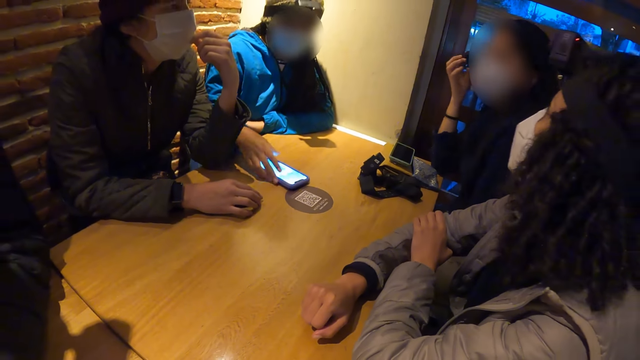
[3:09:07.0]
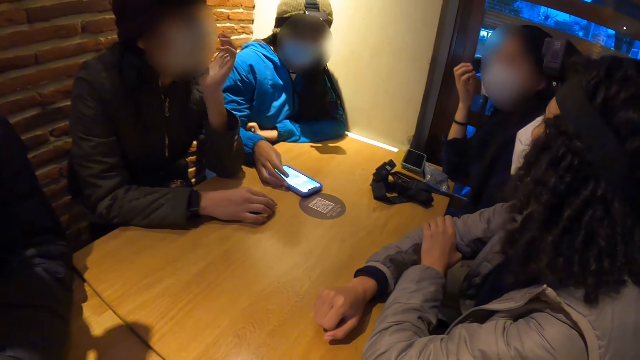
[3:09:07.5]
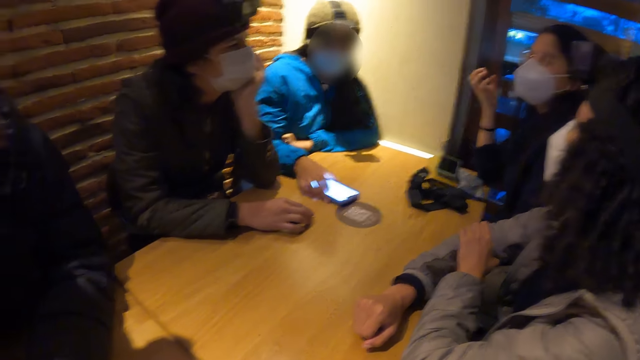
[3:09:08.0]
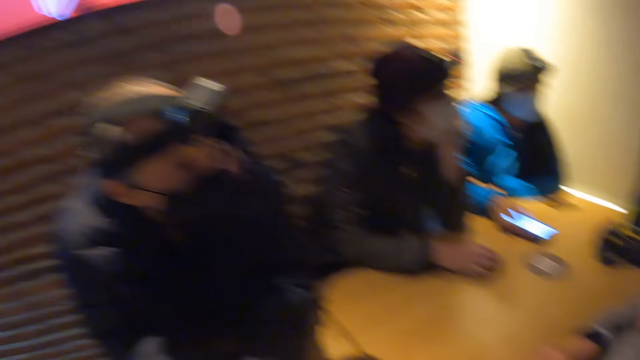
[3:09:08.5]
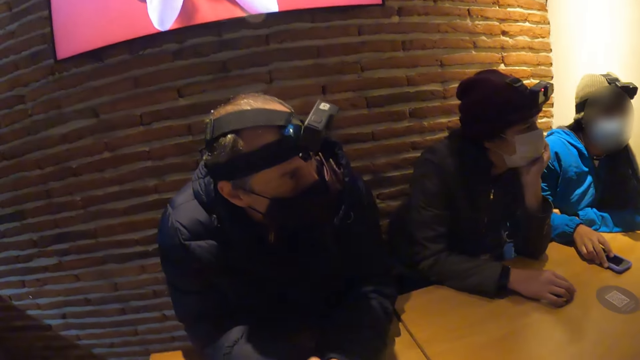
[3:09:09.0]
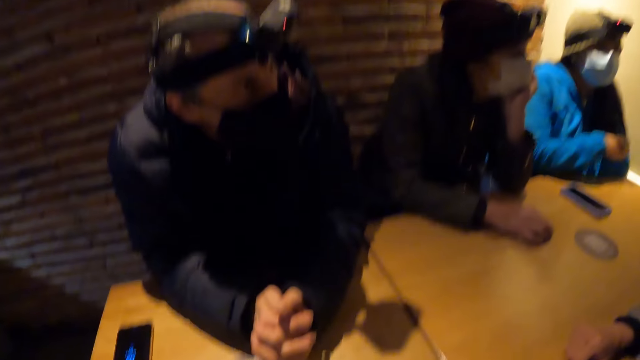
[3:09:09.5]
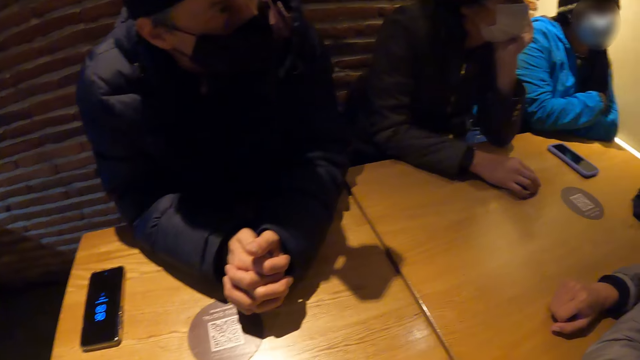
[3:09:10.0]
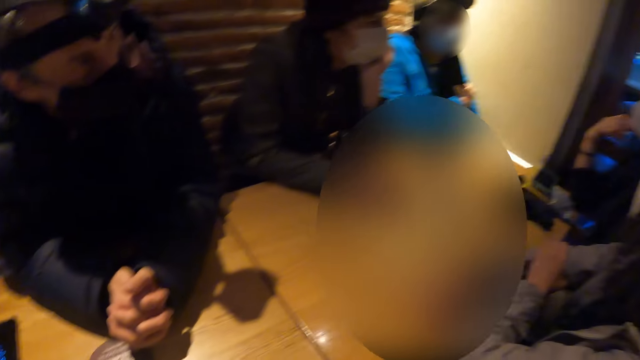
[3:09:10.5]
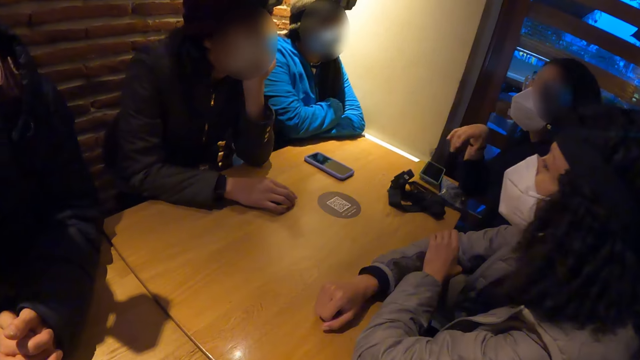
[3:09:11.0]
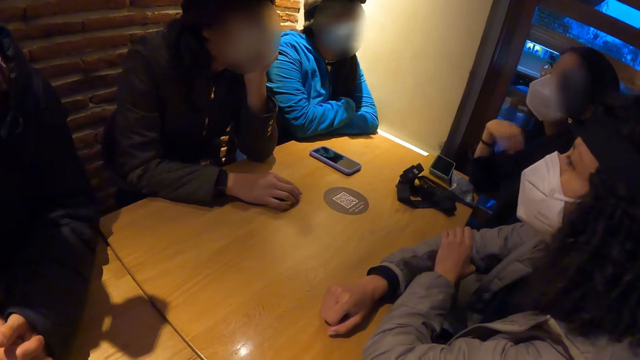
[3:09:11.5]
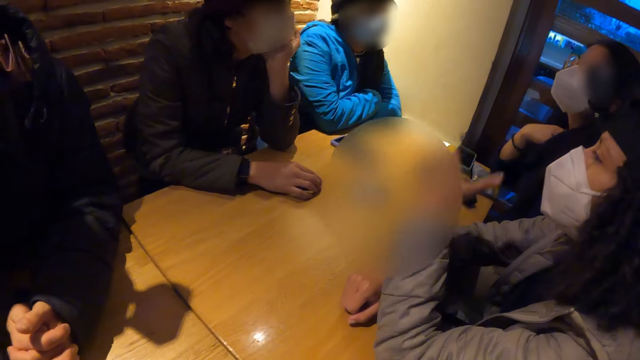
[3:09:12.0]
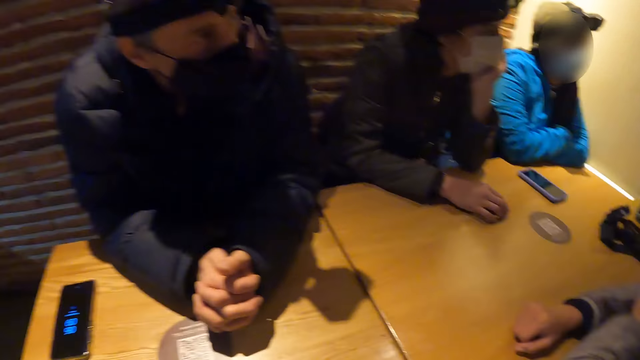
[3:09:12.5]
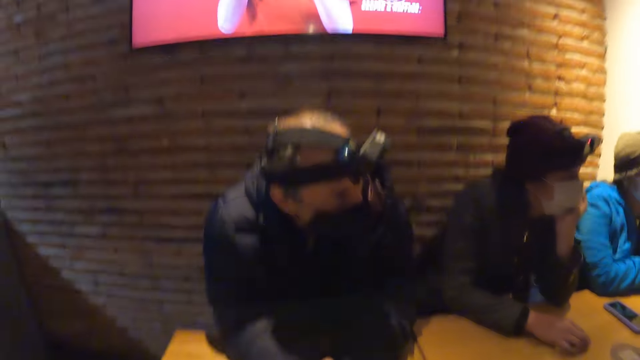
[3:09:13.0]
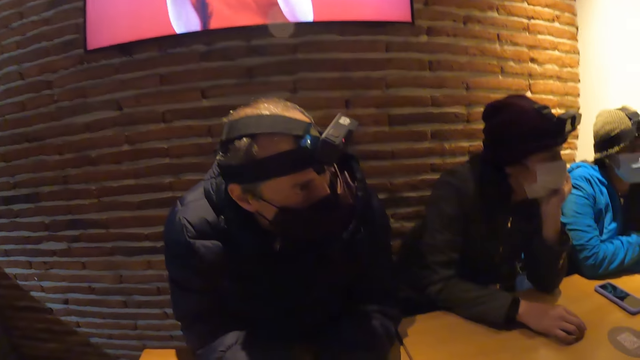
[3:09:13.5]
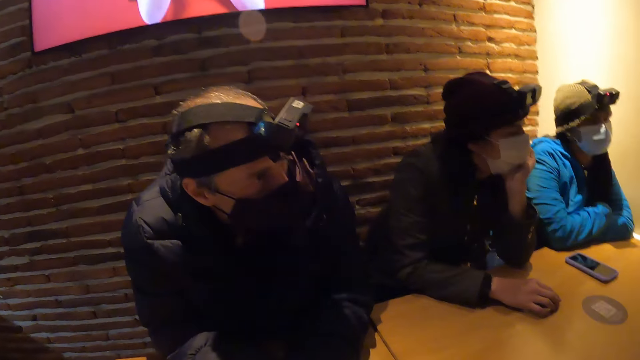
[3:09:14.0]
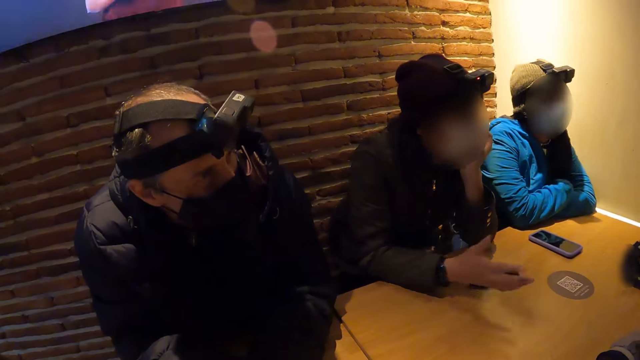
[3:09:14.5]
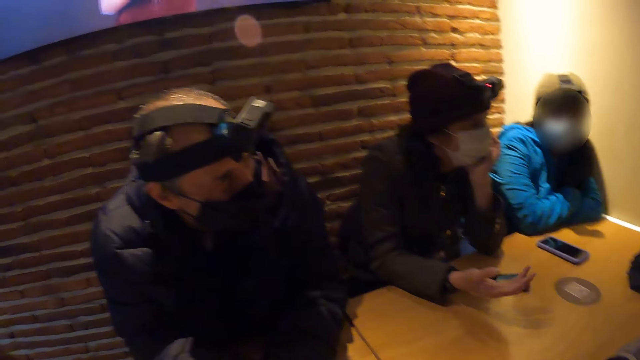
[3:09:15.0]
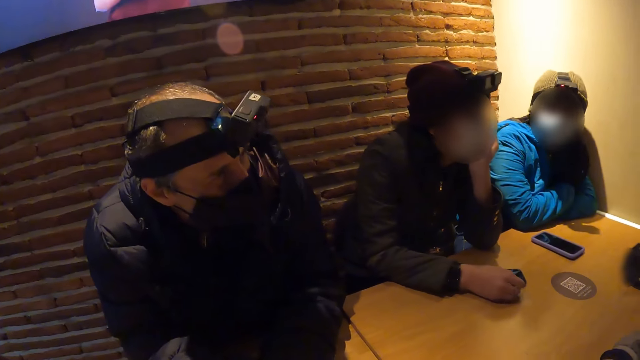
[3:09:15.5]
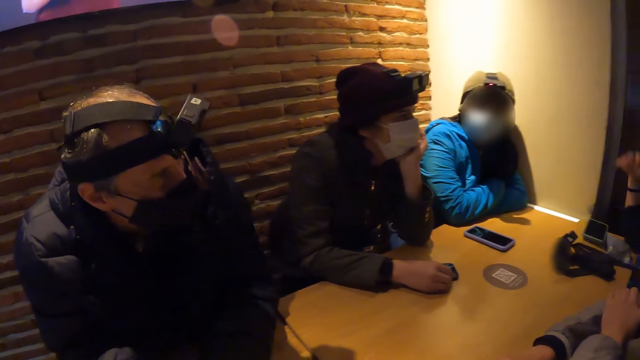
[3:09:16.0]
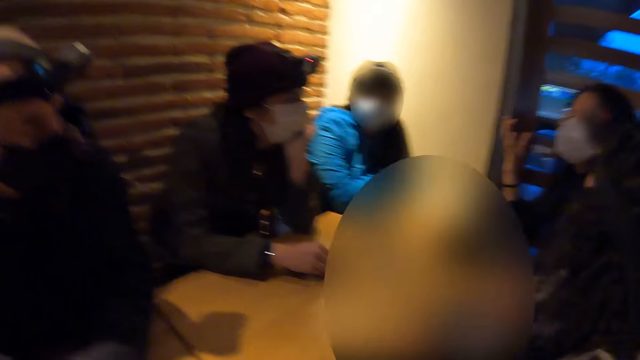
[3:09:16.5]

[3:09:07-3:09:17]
A man scrolls the phone. The camera wearer looks around the room.

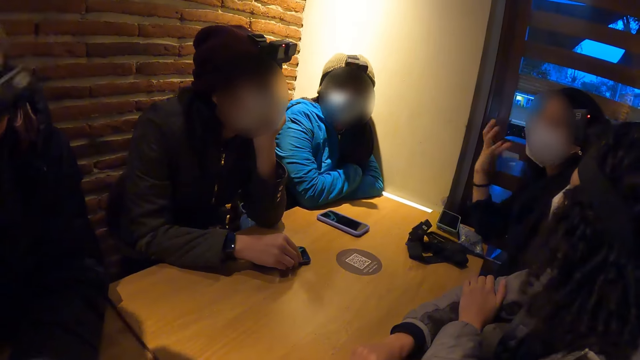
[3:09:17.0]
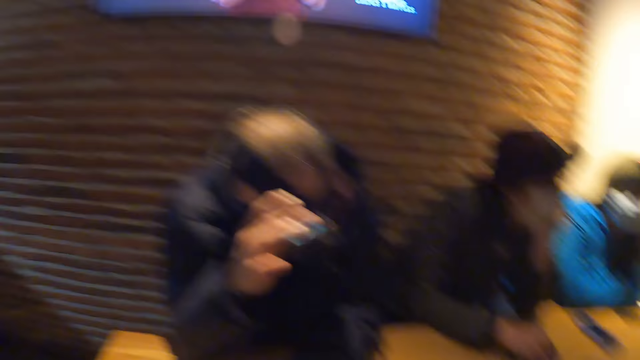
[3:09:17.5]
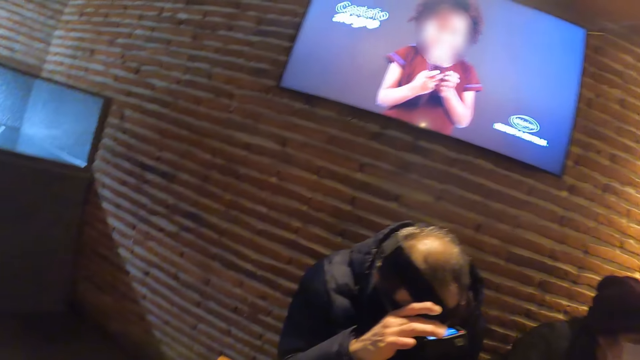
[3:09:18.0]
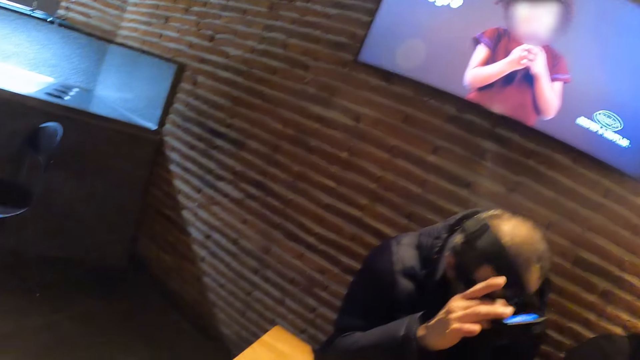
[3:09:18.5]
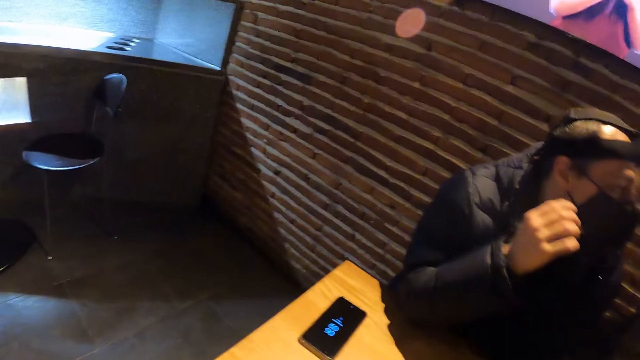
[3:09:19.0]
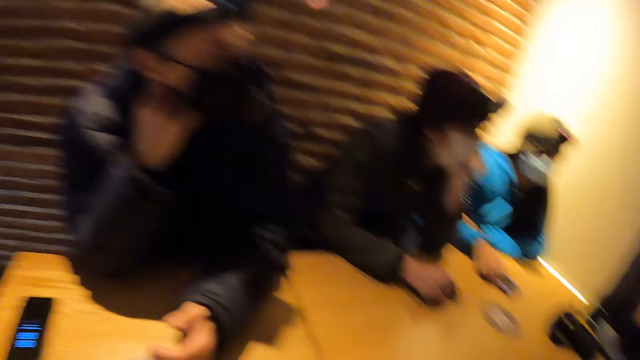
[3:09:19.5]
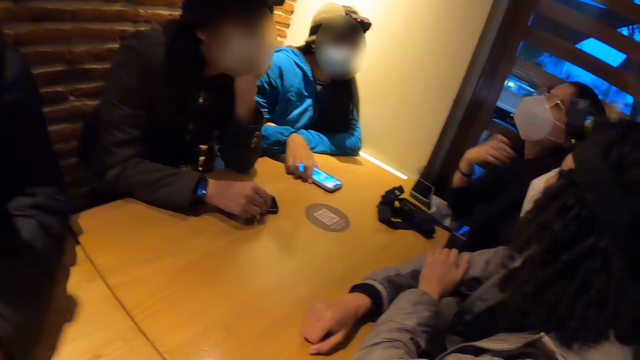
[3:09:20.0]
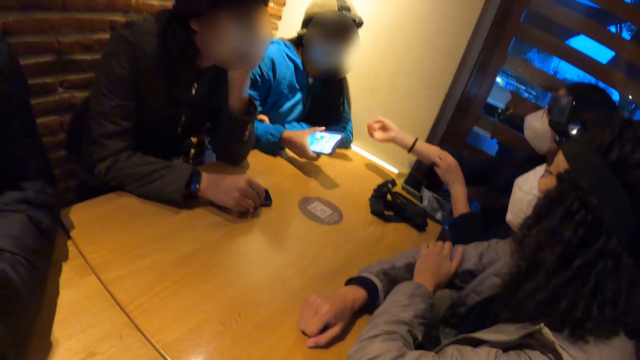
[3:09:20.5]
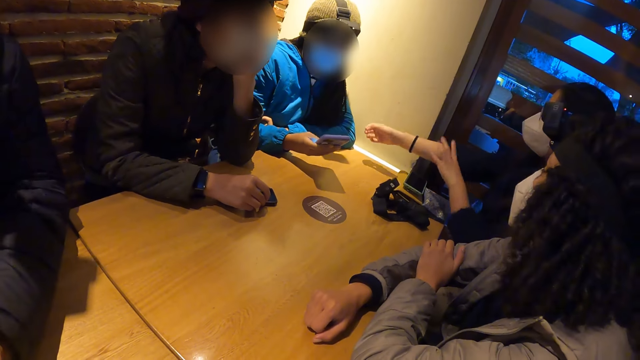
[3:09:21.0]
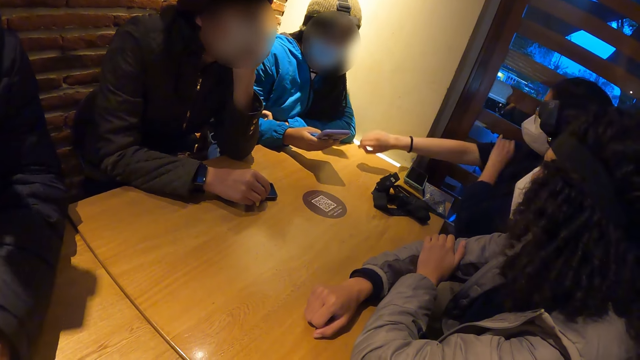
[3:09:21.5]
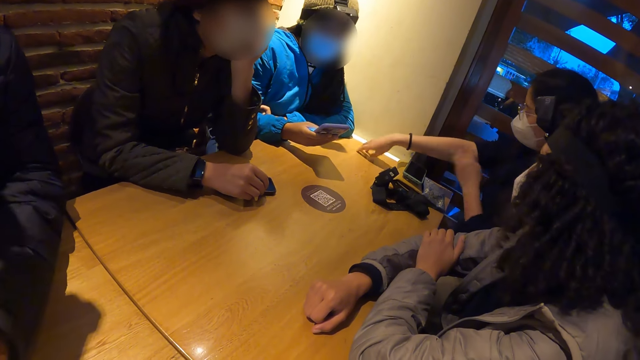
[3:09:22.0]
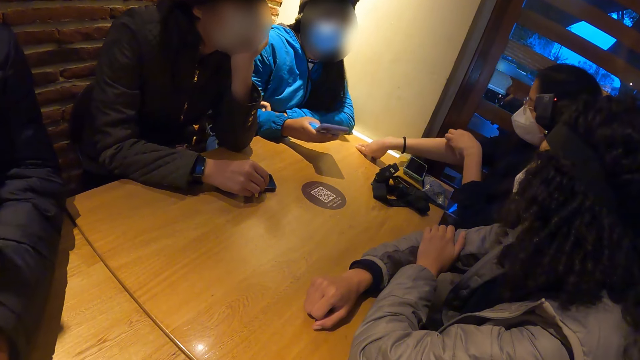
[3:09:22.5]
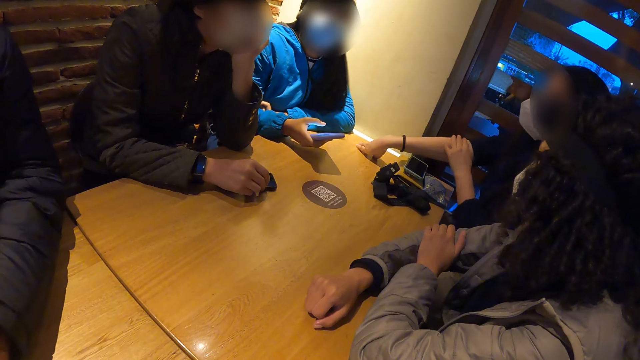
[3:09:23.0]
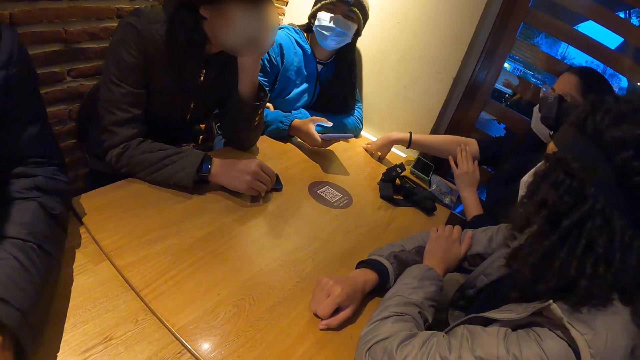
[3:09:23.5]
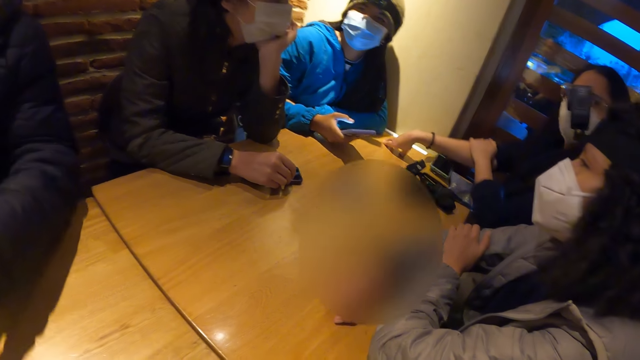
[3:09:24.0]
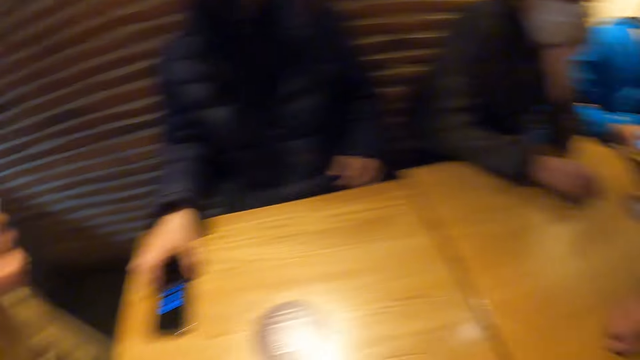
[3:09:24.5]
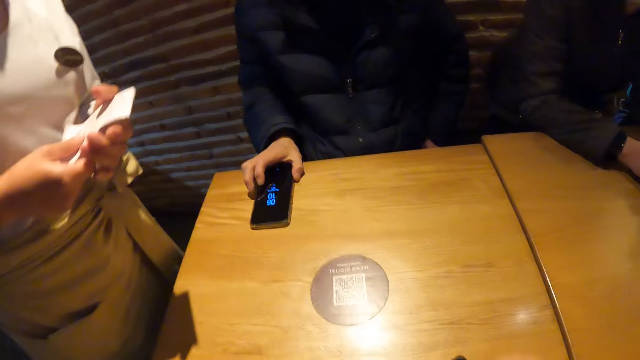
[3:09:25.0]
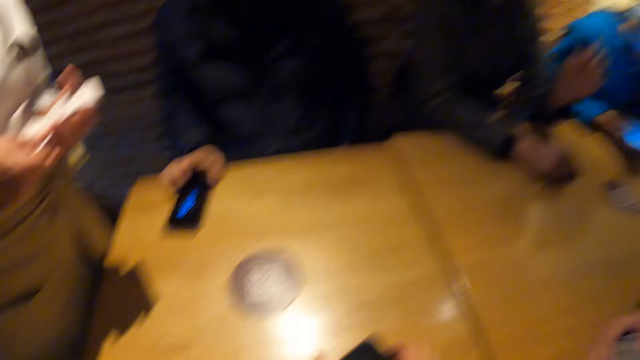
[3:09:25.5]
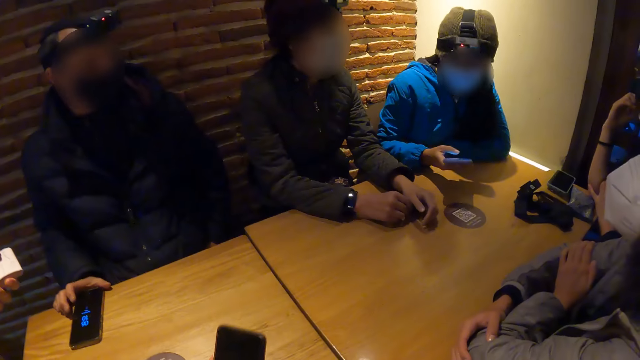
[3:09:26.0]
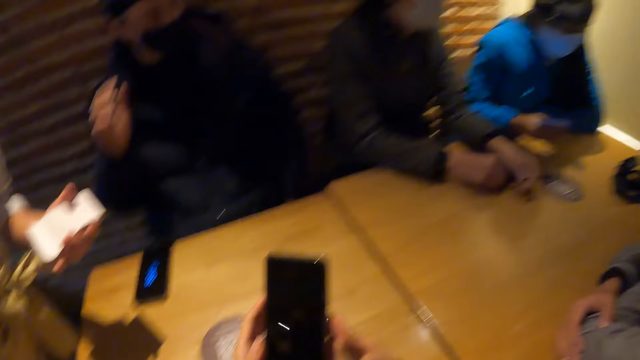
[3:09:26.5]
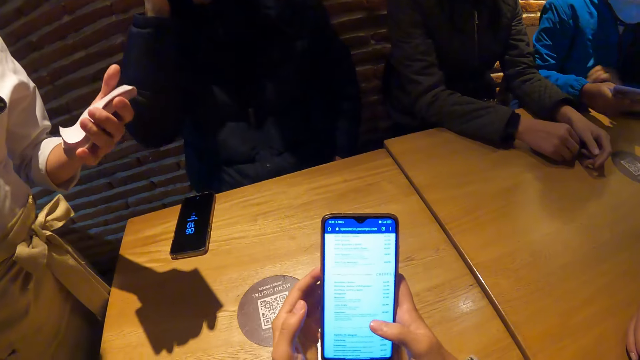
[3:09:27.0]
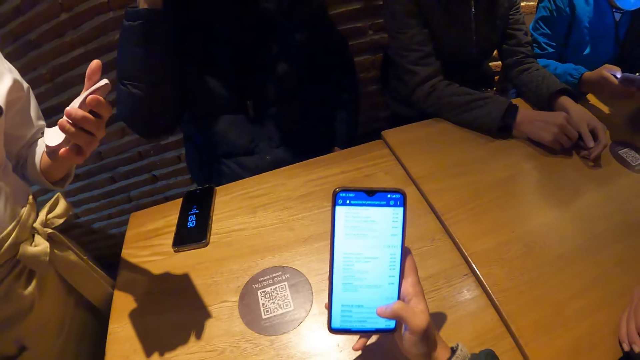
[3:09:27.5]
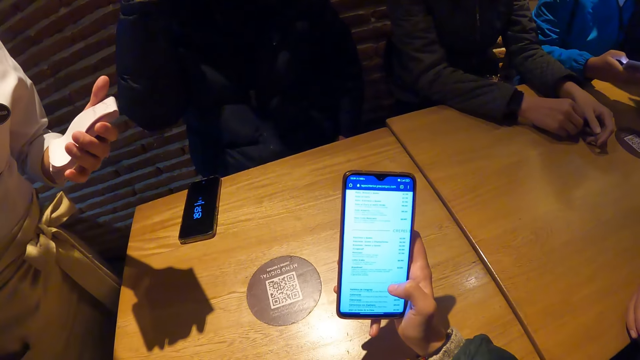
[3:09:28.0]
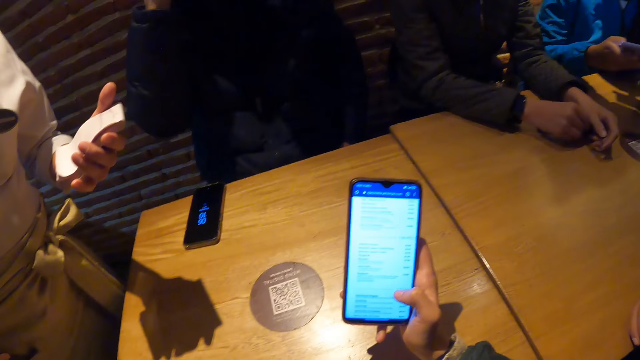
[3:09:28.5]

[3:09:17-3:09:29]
A woman stretches her right hand forward. A person picks up the phone from the table. Another person pulls up the sleeves. The first person looks at a waitress. The waitress walks close to the camera wearer. A third person moves the phone on the table. The camera wearer looks at the waitress. He operates on his phone with both hands. The first person scrolls on the phone. The camera wearer scrolls on the phone.
